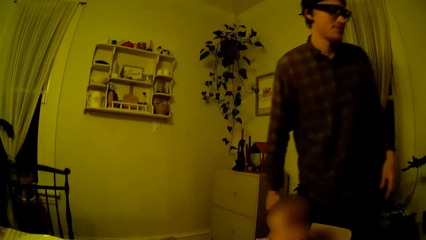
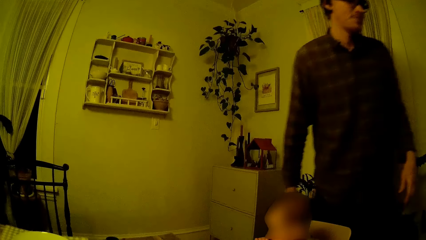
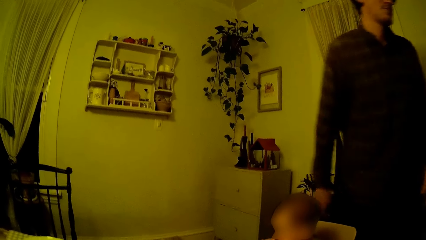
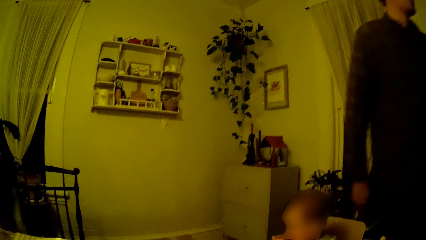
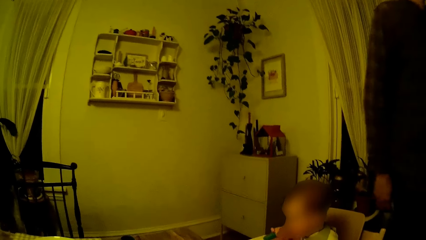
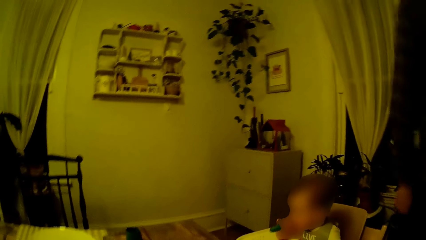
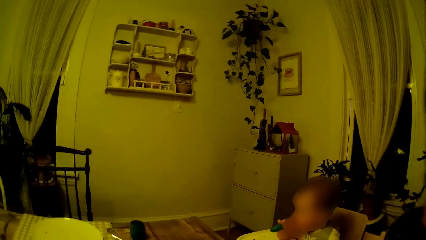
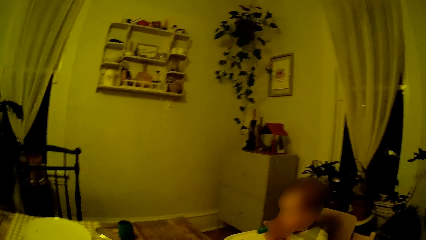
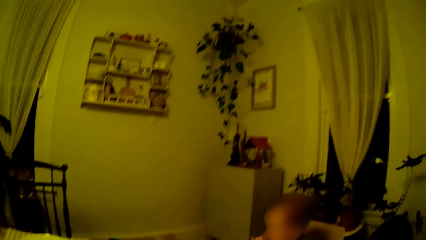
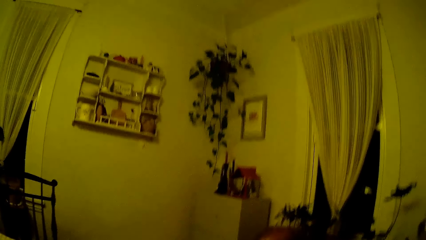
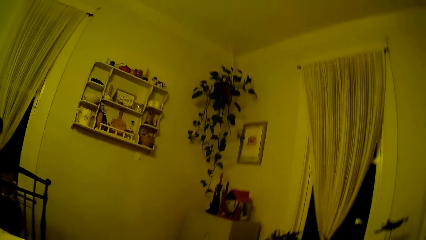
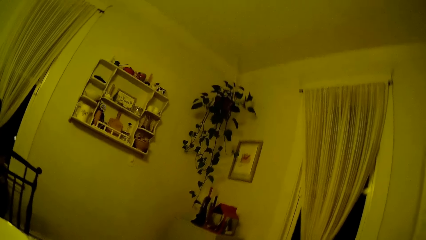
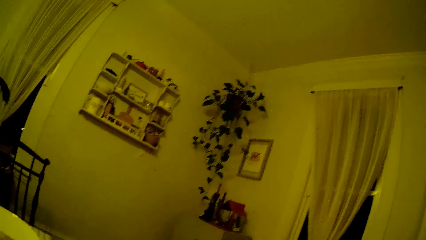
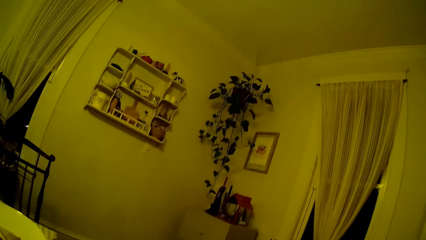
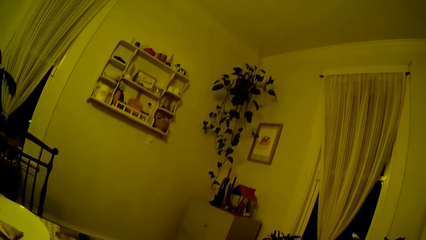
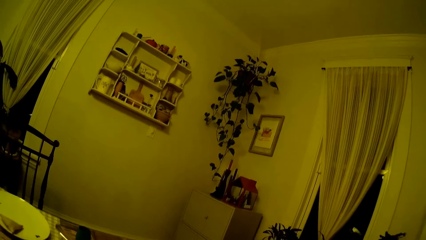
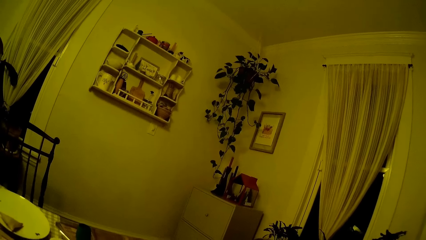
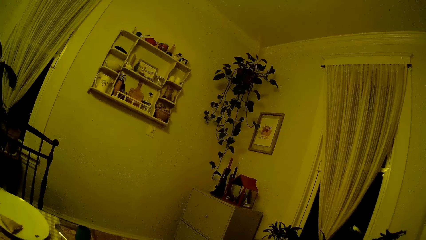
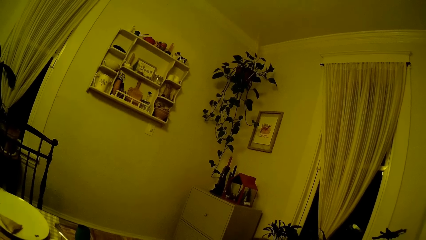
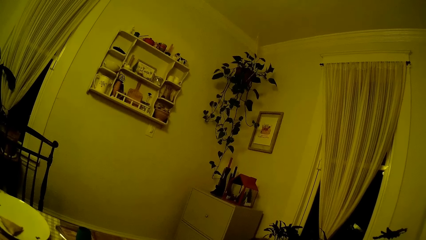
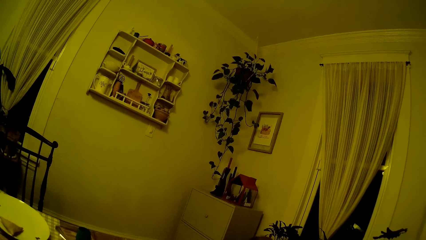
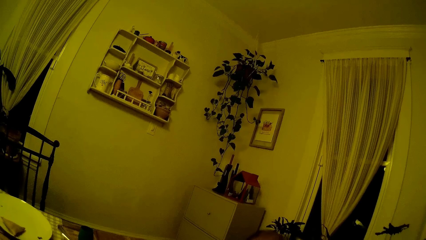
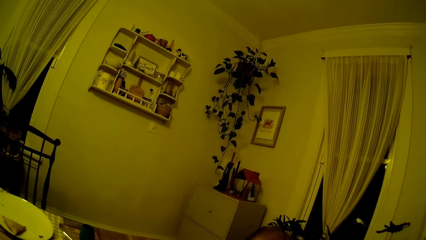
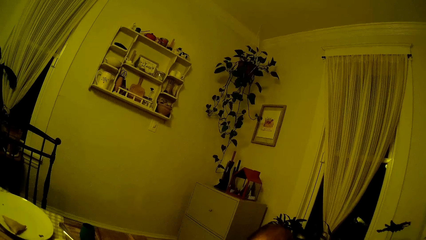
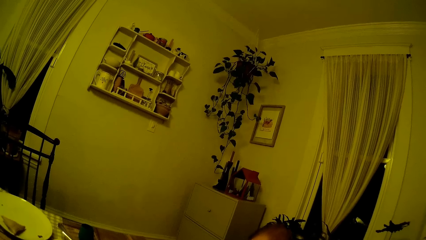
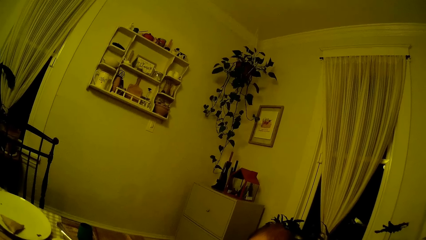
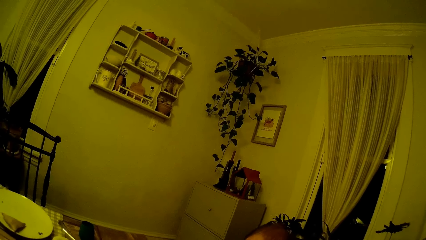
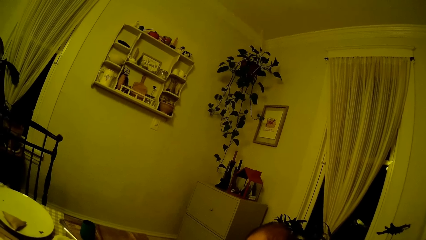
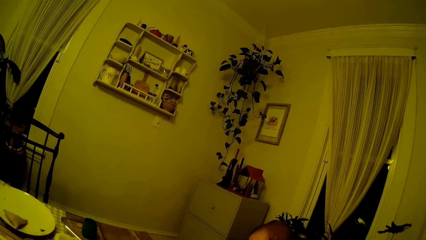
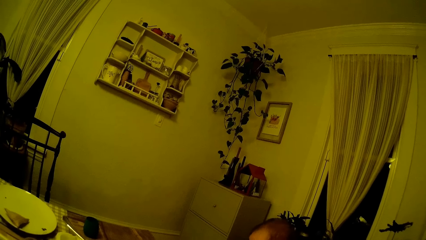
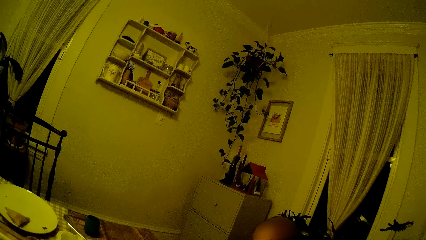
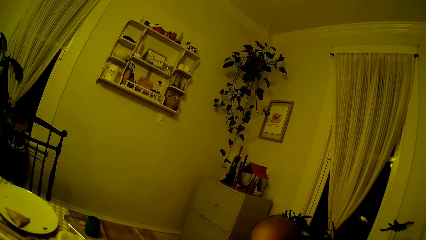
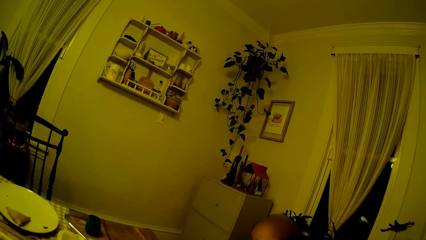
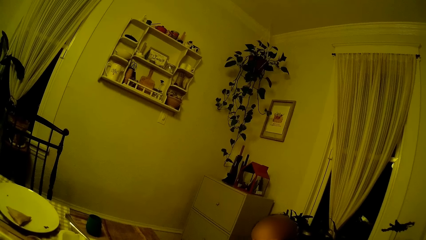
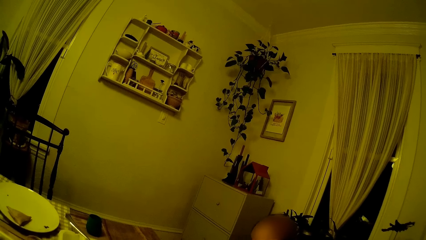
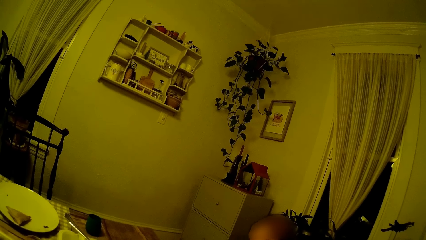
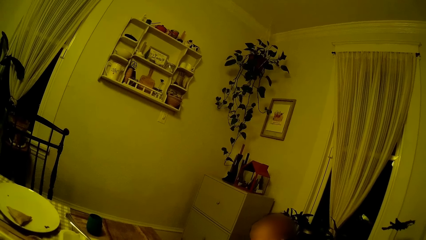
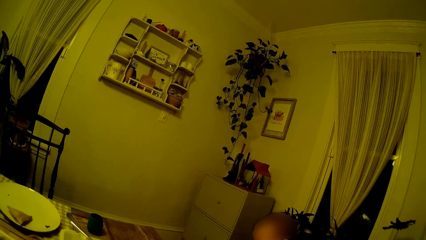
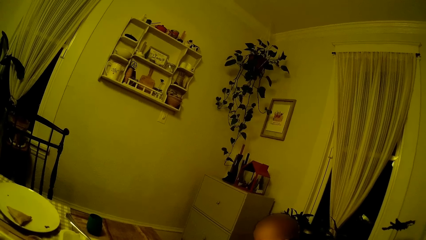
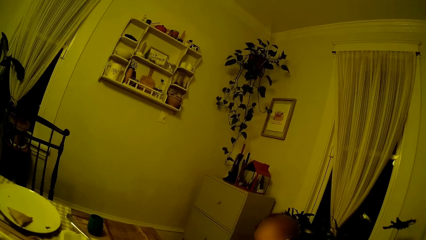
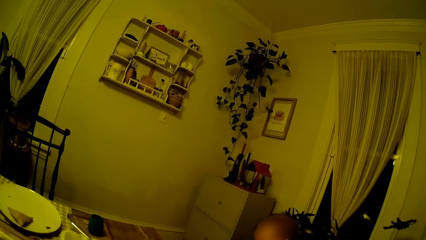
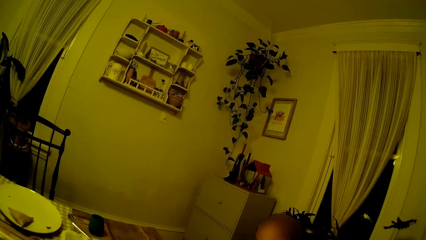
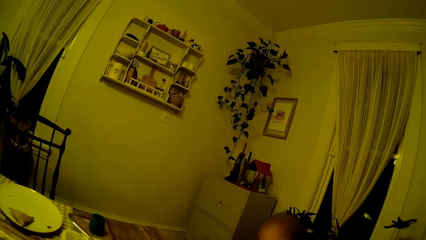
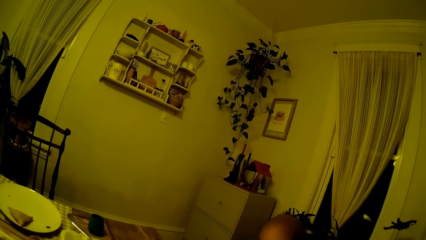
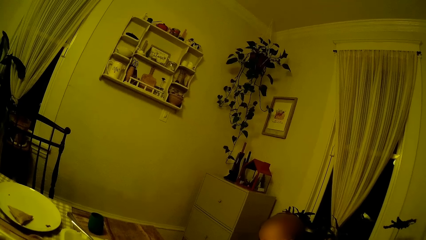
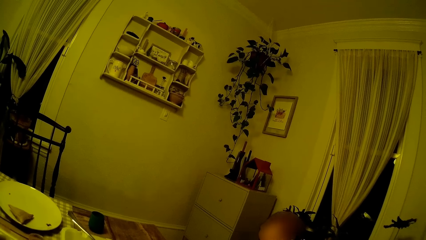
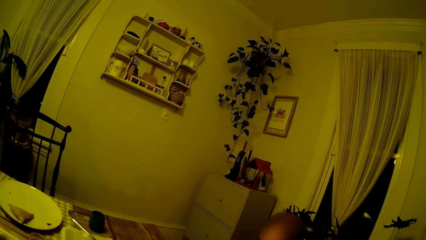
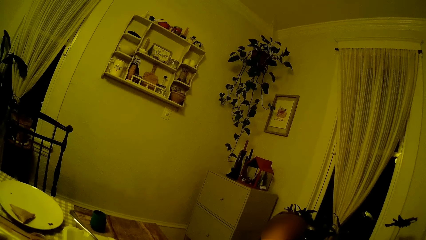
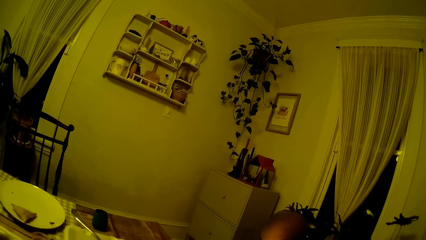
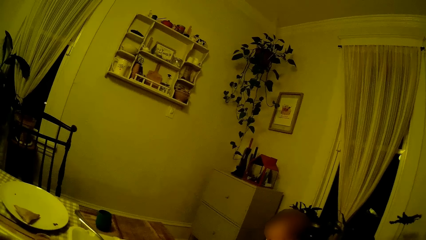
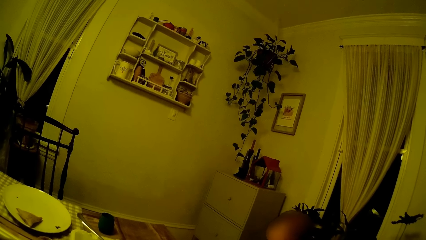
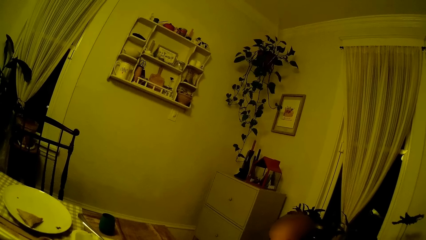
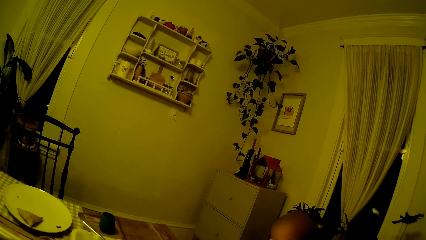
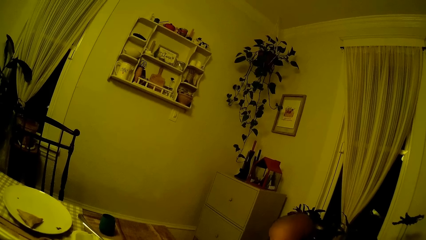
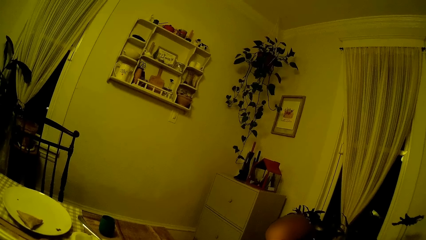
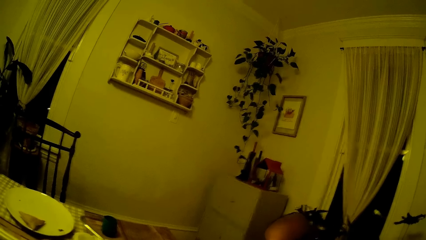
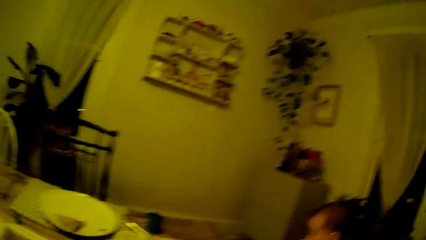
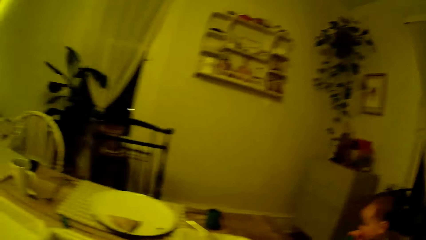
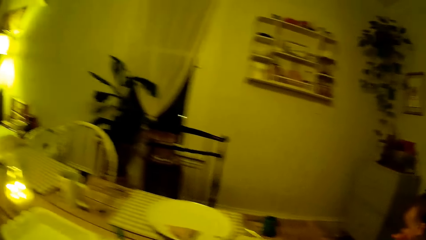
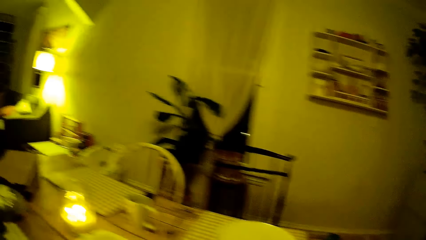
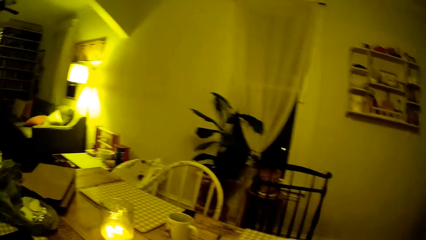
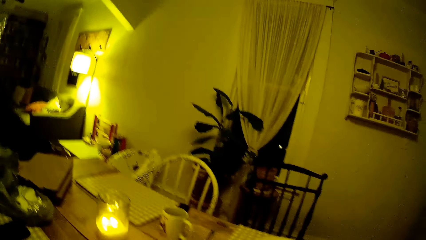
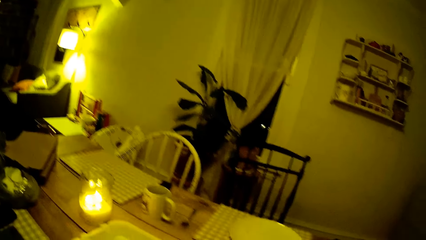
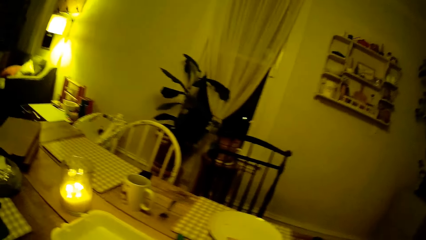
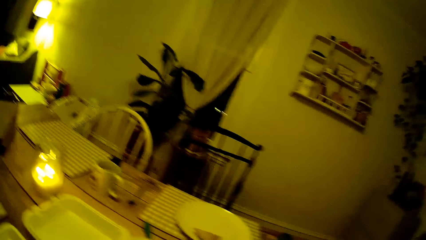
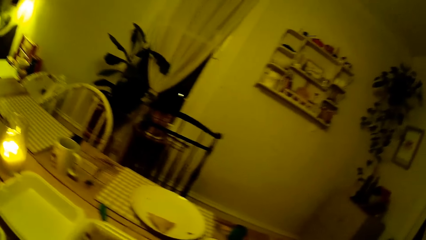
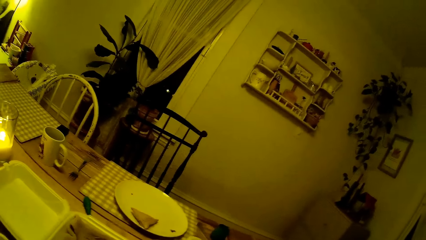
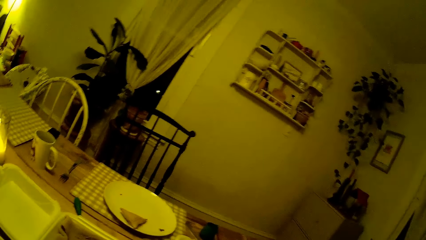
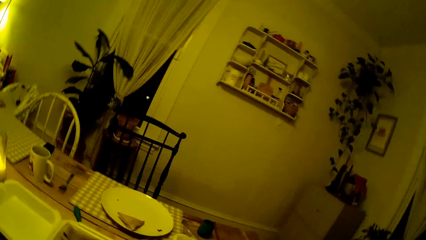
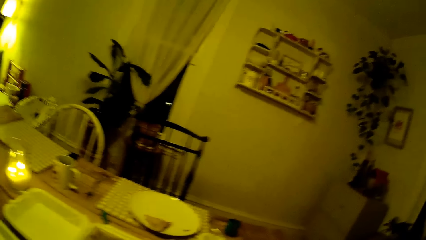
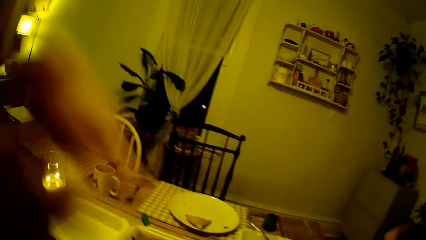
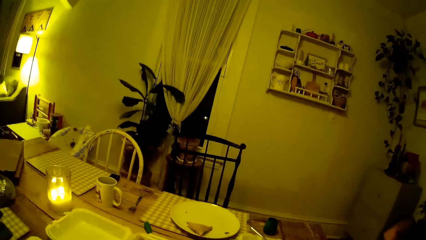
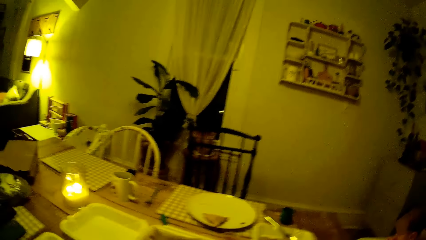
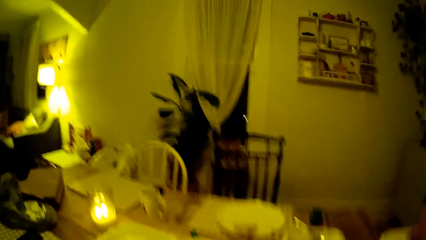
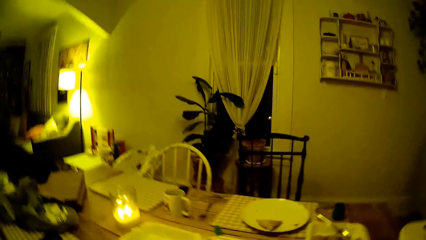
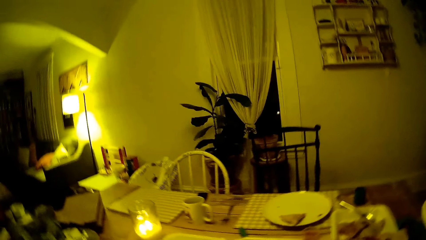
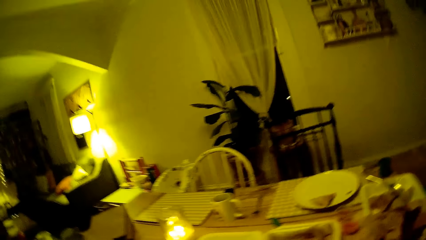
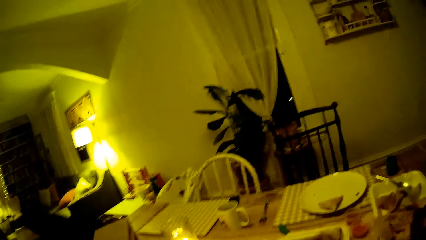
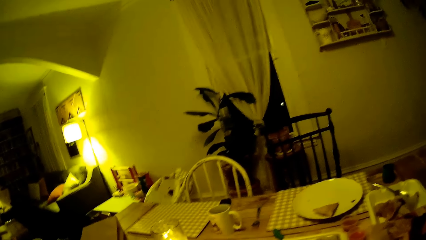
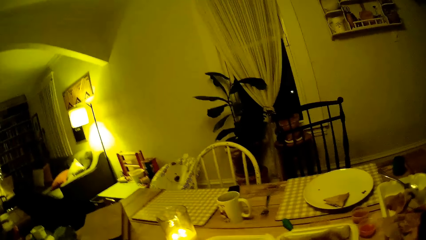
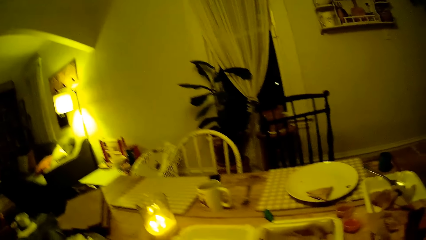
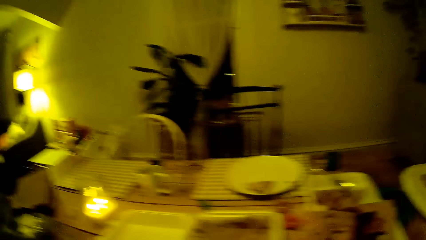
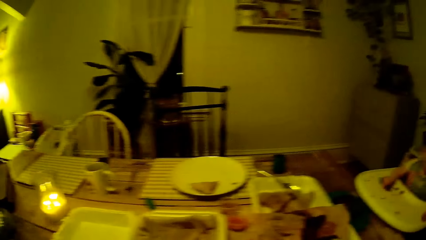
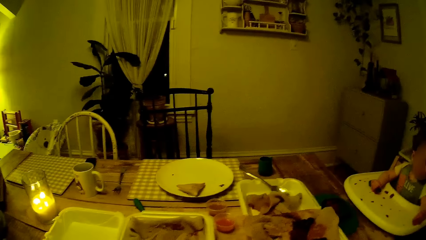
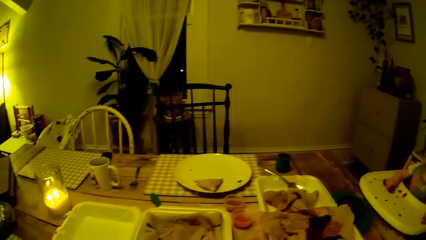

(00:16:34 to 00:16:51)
The man walks away from the dining chair. The camera wearer looks at the baby. They look around the house.
